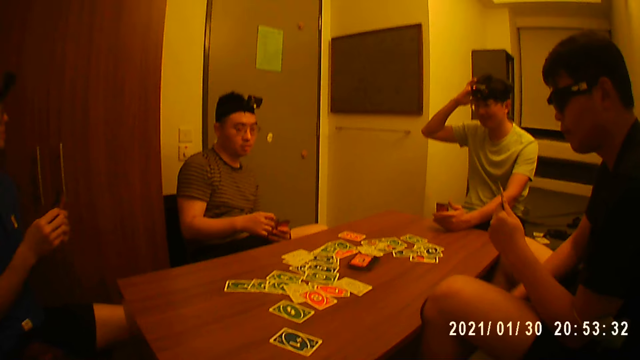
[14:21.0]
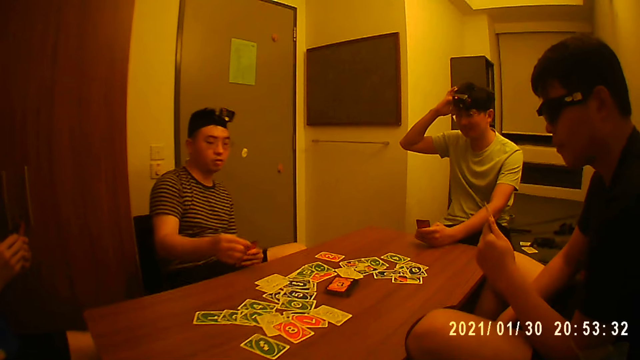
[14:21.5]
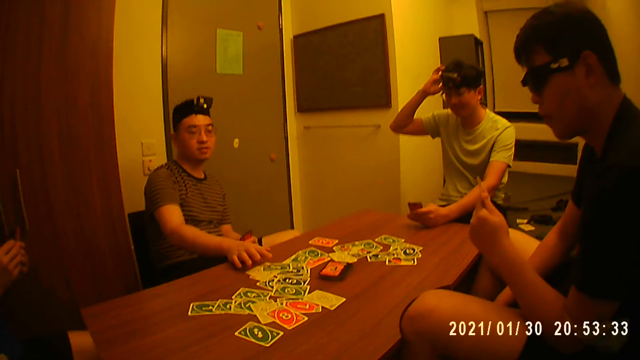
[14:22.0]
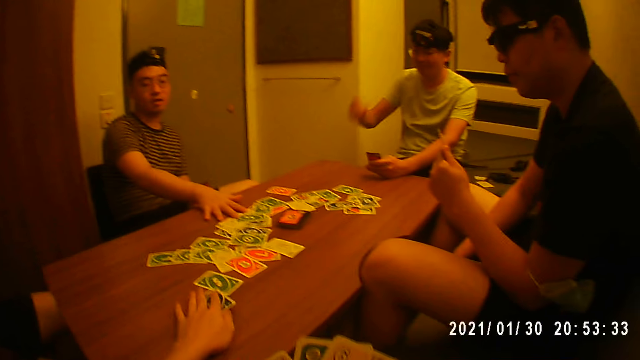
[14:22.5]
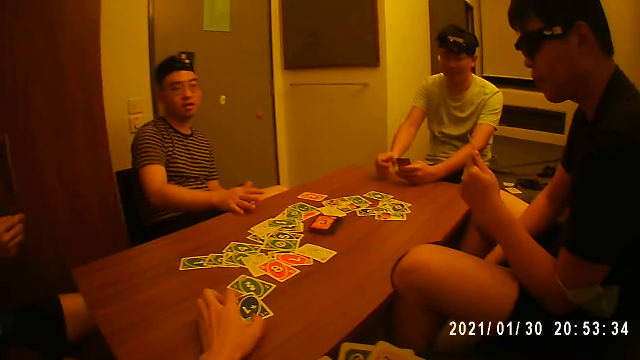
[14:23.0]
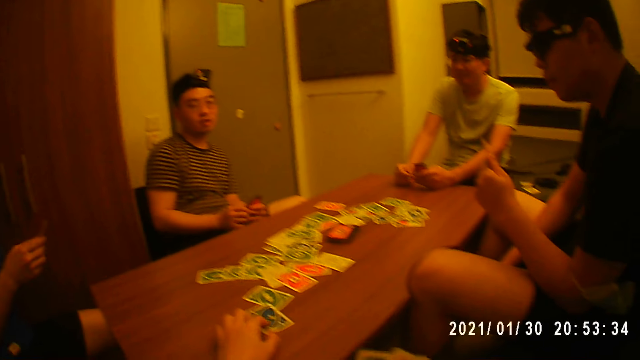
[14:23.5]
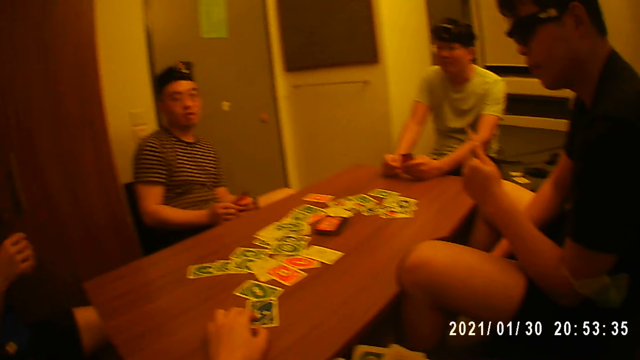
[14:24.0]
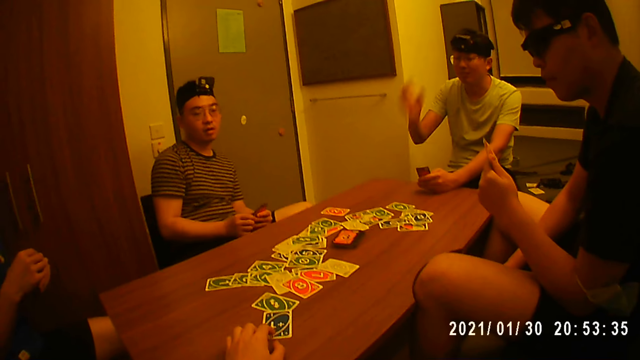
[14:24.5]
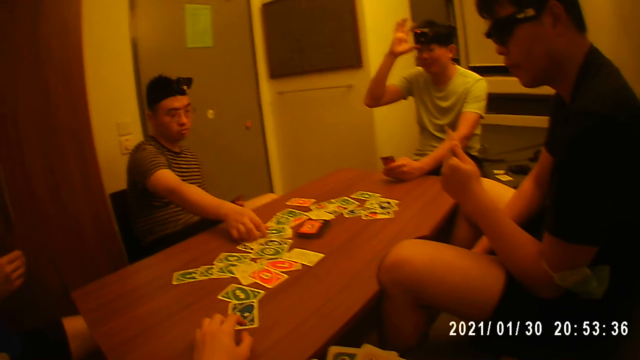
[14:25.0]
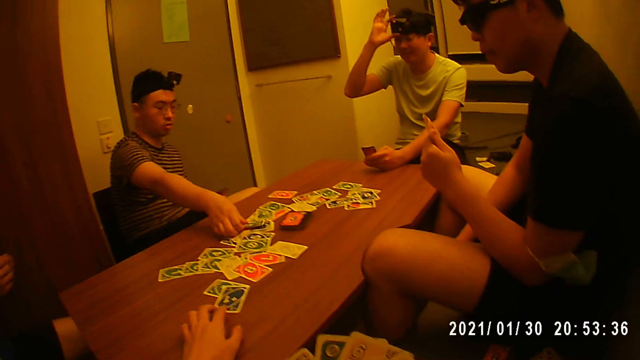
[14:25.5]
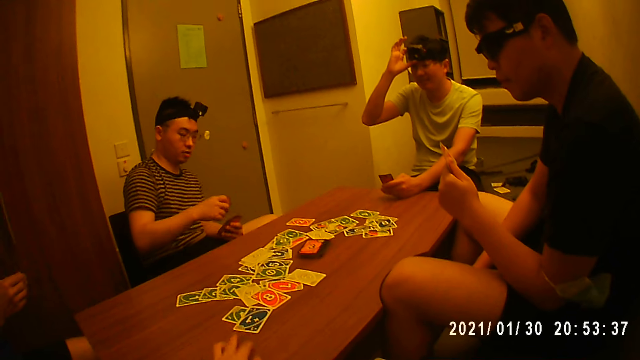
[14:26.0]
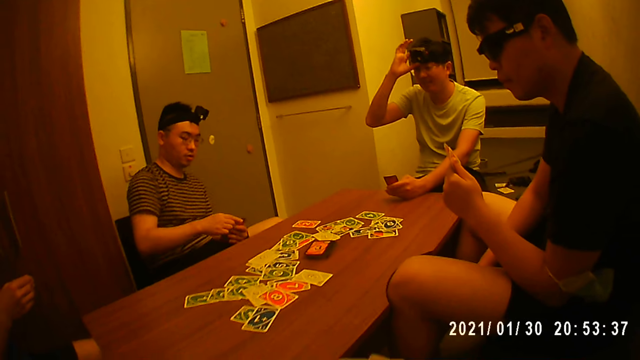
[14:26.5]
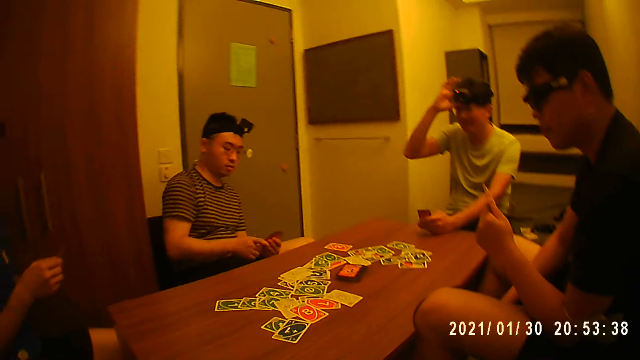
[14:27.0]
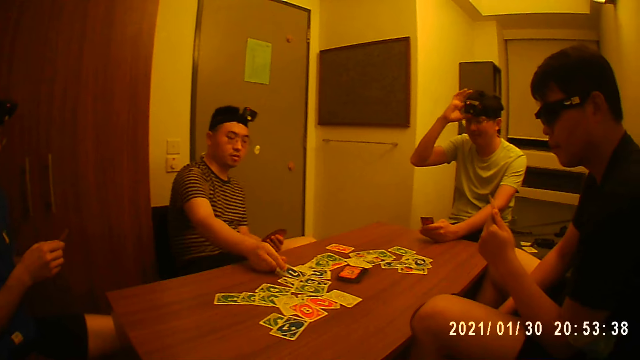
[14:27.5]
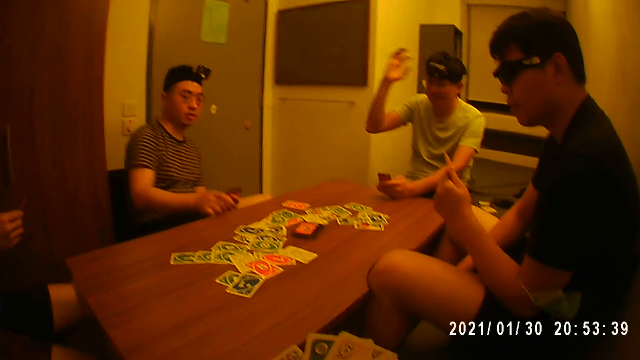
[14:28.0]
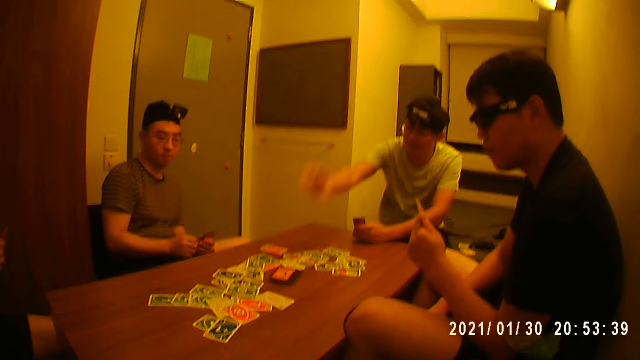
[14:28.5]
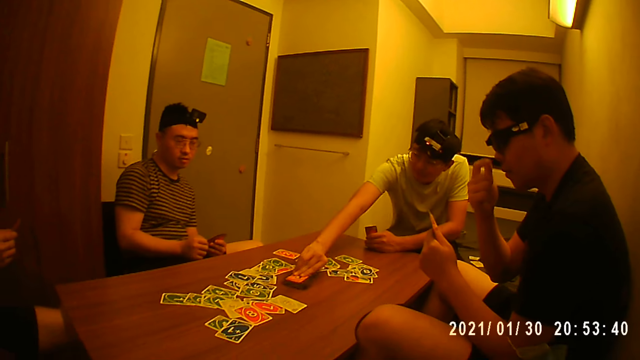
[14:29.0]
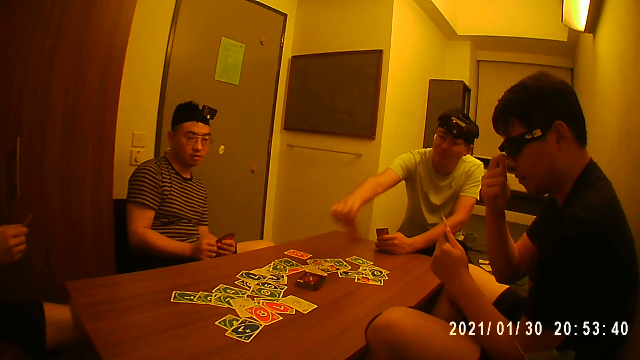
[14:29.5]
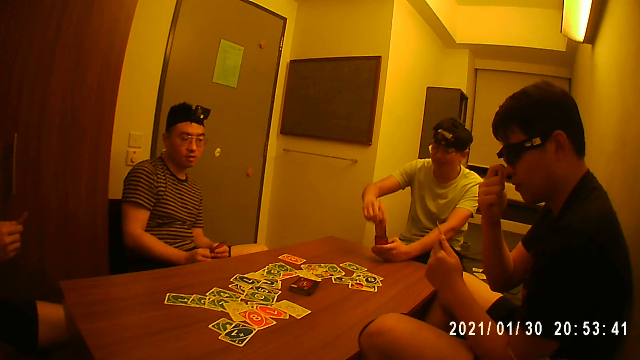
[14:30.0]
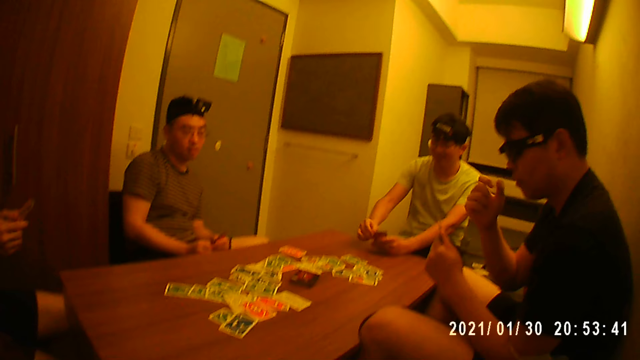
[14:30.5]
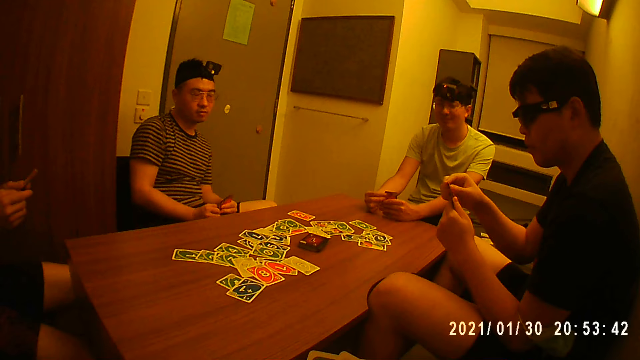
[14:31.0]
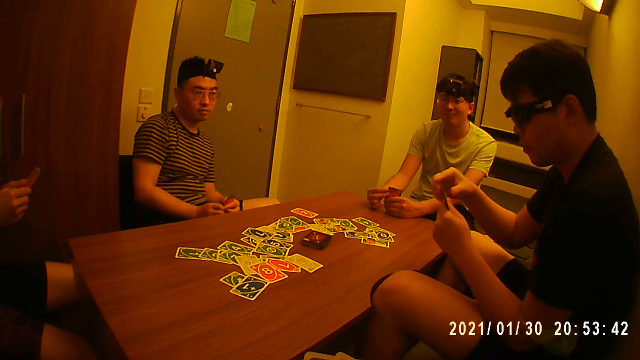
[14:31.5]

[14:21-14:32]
A man places a card on the table with his right hand. The man picks the card from the table with his right hand. The camera wearer places a card on the table. The man places another card on the table with his right hand. Another man picks a card from the stack of cards on the table with his right hand.

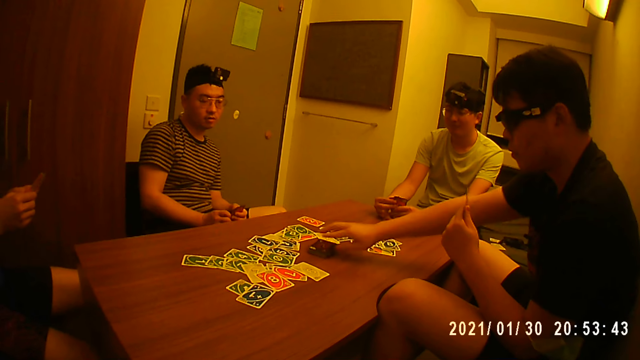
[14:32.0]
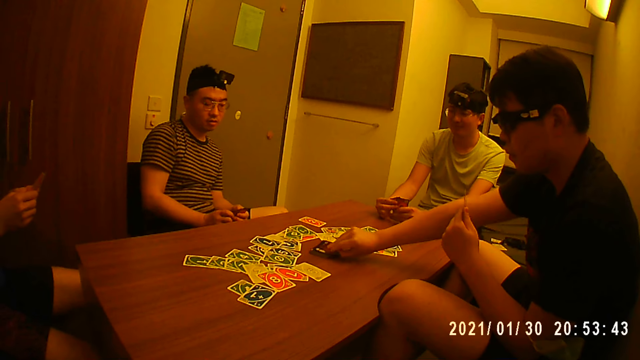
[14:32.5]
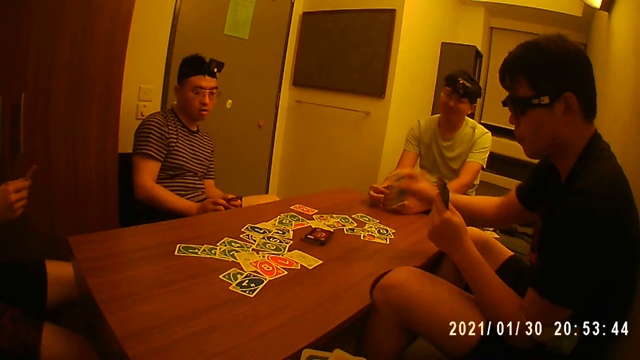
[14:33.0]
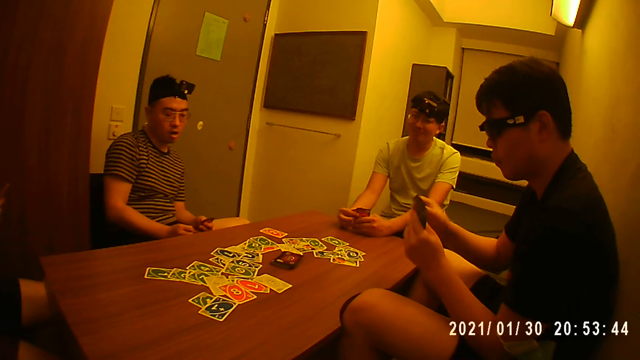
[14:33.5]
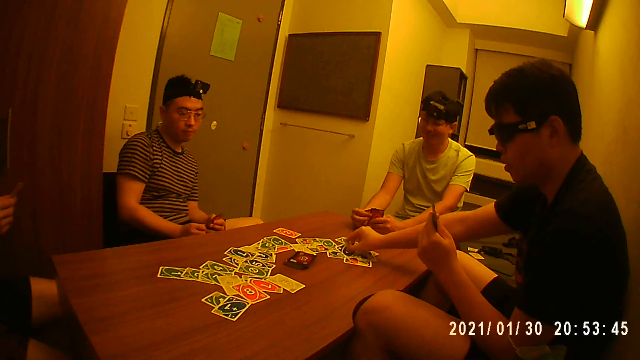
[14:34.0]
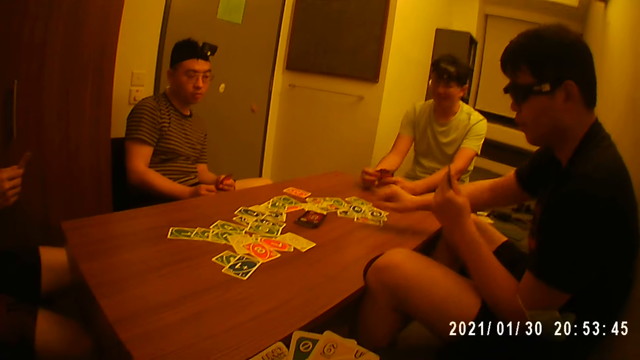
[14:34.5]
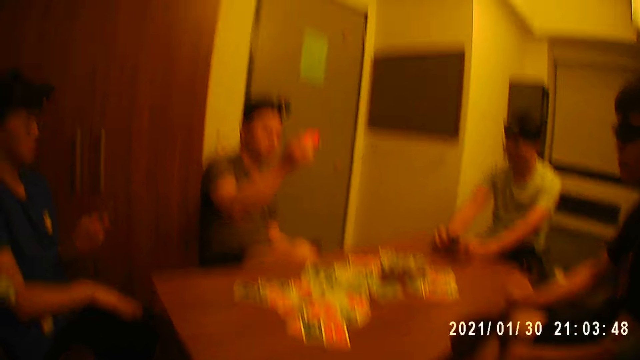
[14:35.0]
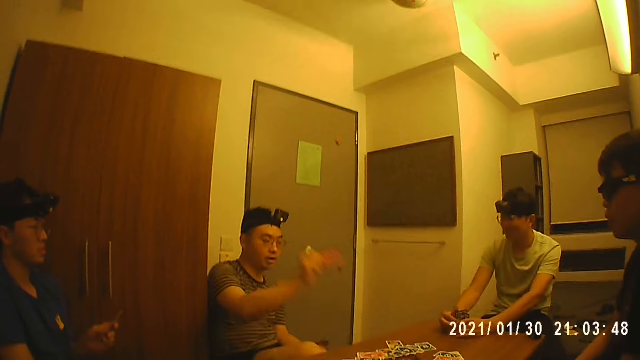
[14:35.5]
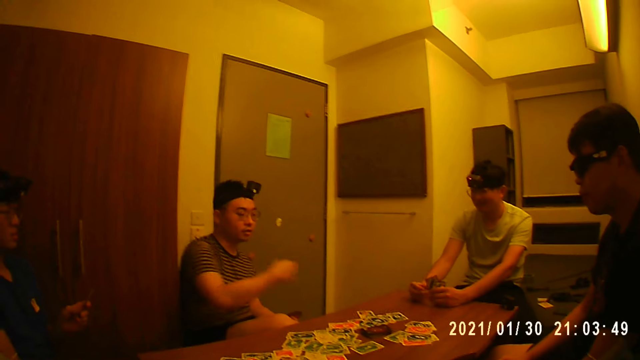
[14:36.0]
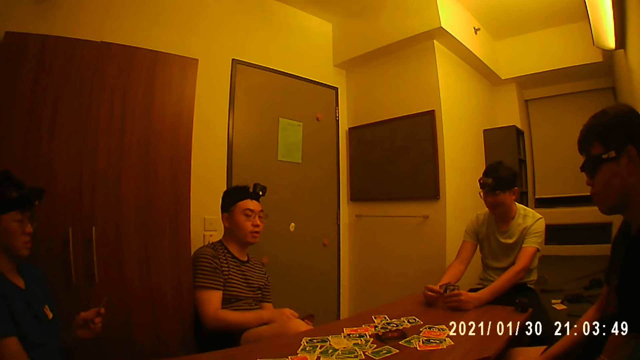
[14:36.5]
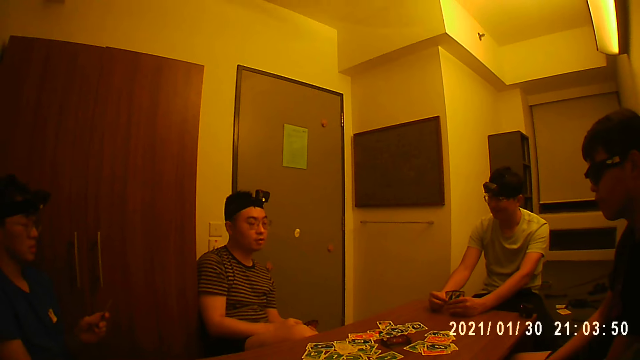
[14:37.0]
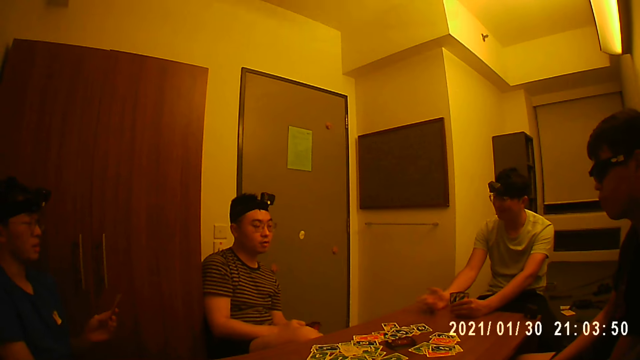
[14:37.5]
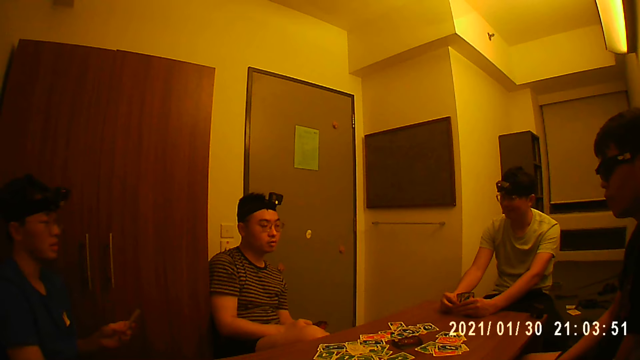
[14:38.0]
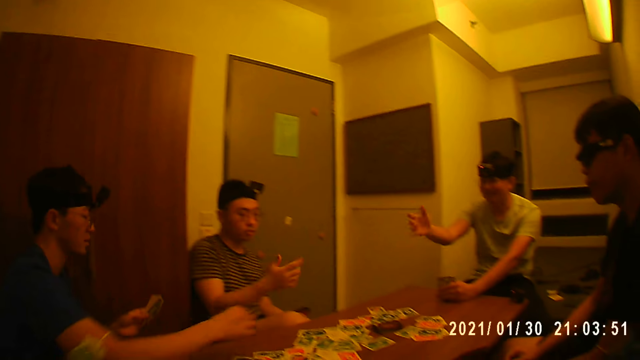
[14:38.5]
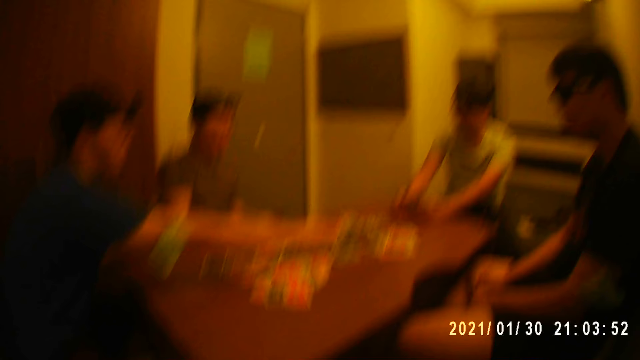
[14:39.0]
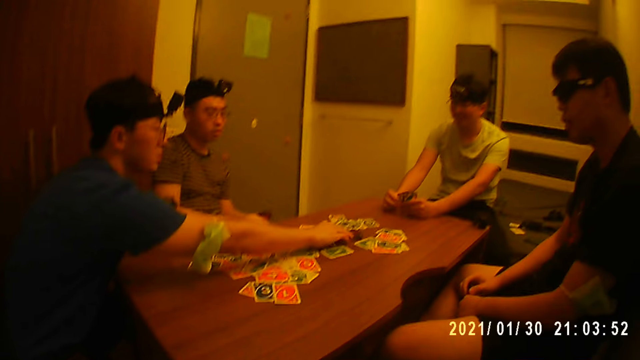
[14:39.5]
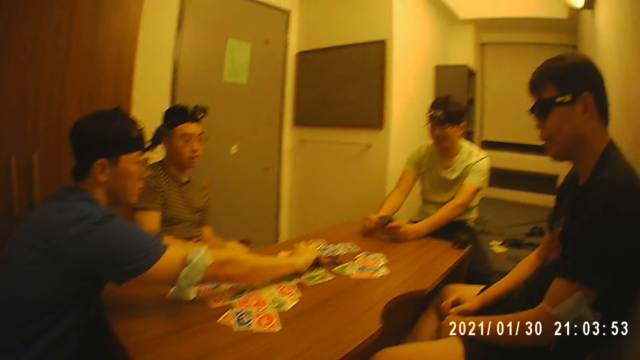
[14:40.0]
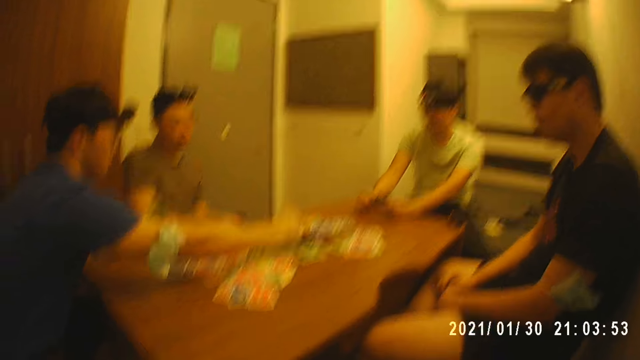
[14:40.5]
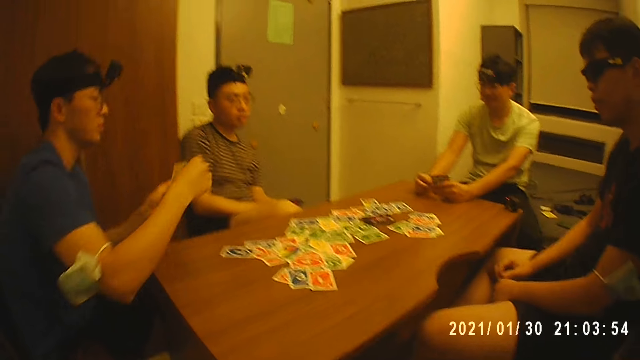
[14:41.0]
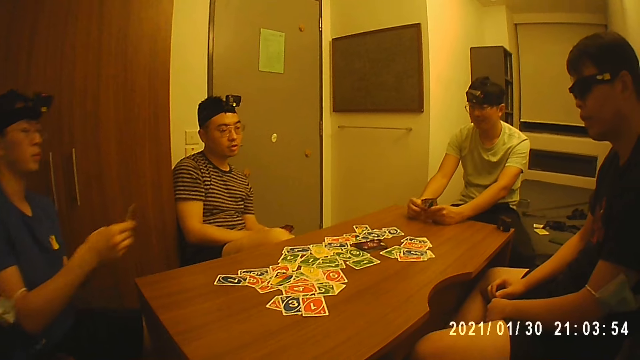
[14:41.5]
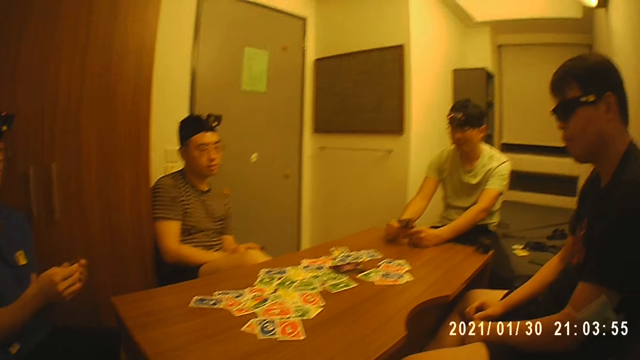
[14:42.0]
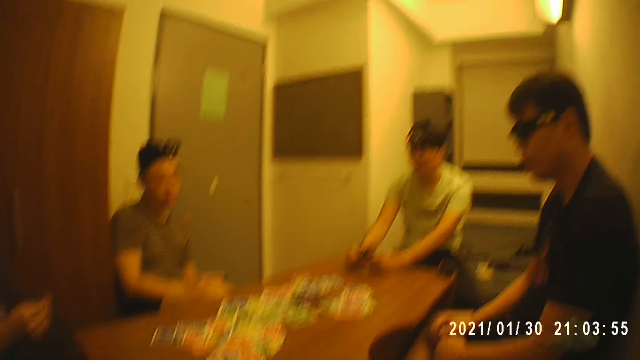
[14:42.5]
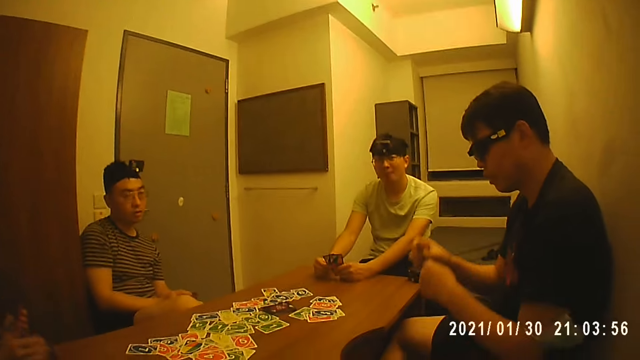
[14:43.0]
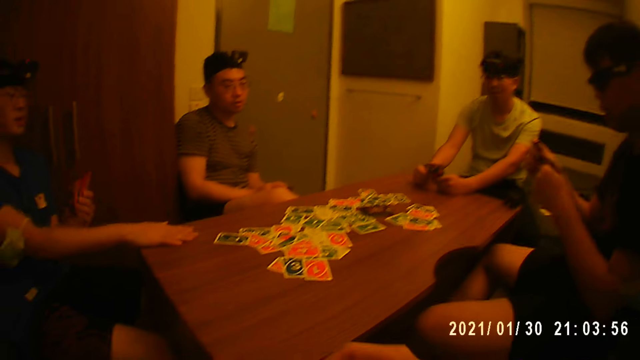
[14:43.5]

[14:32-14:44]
A man picks a card from the stack of cards on the table with his right hand. The man places a card on the table with his right hand. Another man places a card on the table with his right hand. Another man picks a card from the stack of cards on the table with his right hand.
